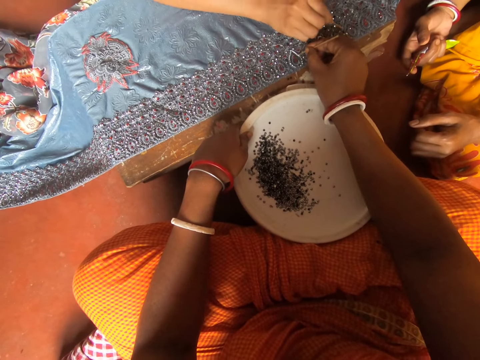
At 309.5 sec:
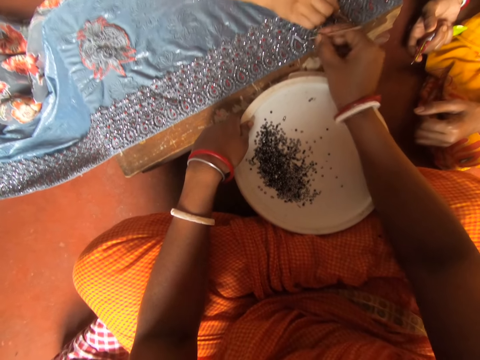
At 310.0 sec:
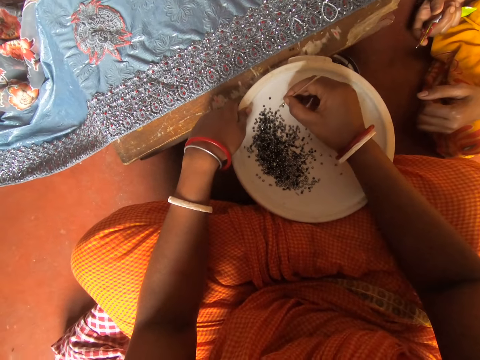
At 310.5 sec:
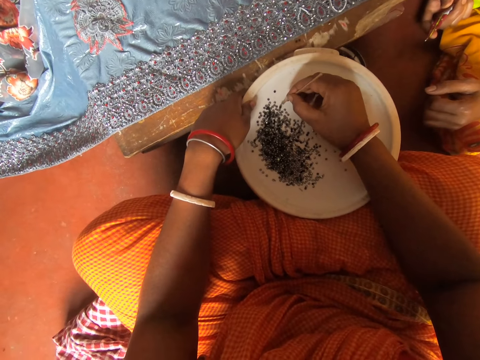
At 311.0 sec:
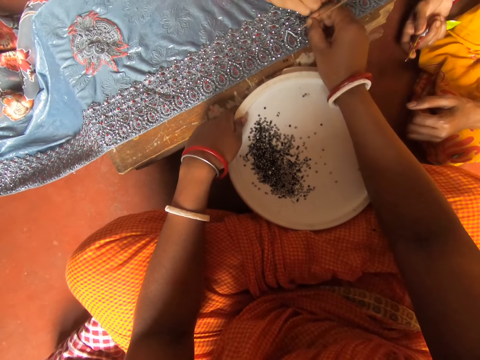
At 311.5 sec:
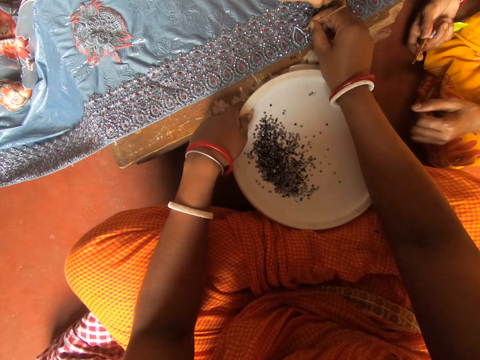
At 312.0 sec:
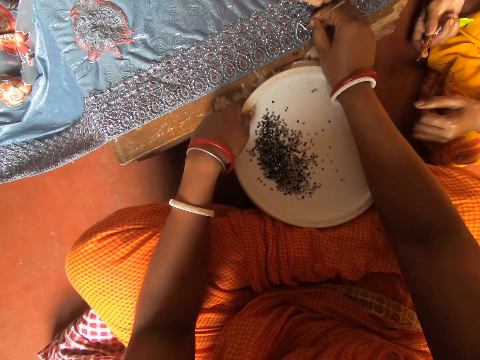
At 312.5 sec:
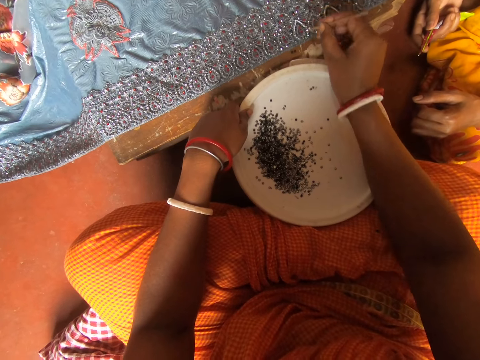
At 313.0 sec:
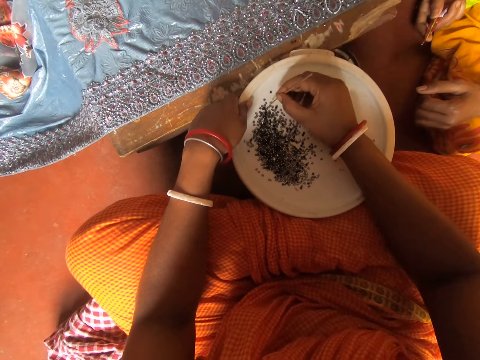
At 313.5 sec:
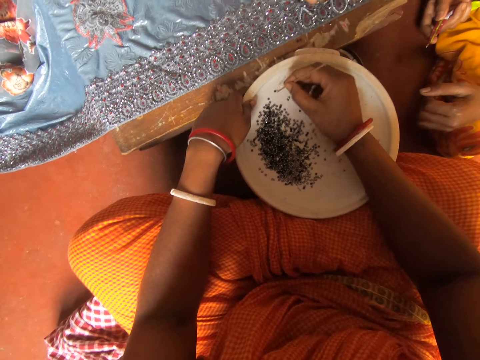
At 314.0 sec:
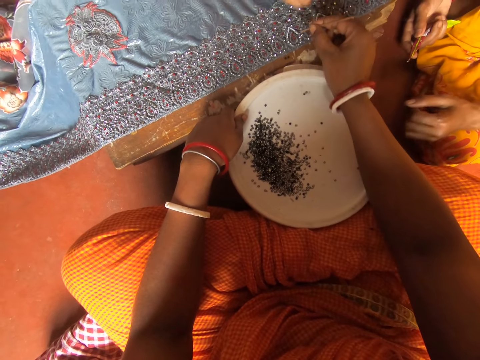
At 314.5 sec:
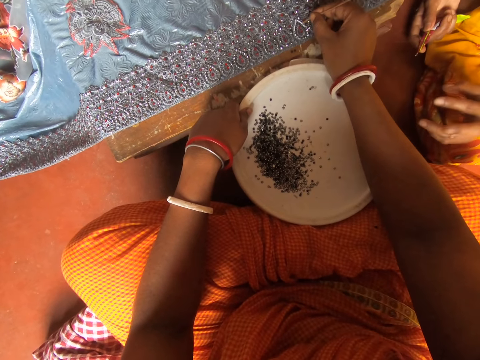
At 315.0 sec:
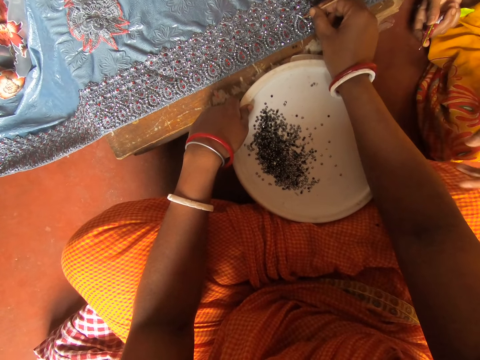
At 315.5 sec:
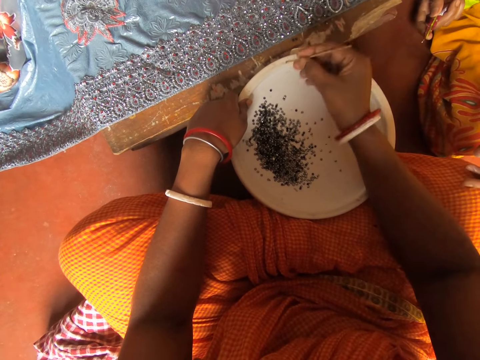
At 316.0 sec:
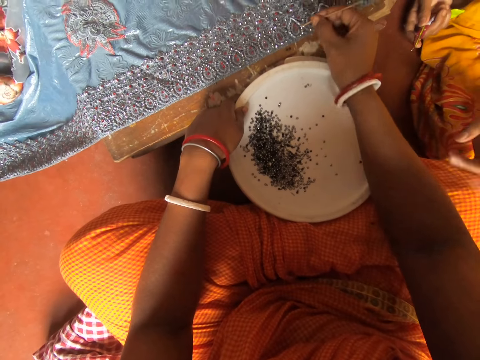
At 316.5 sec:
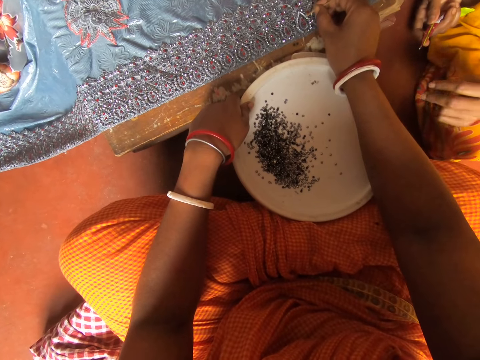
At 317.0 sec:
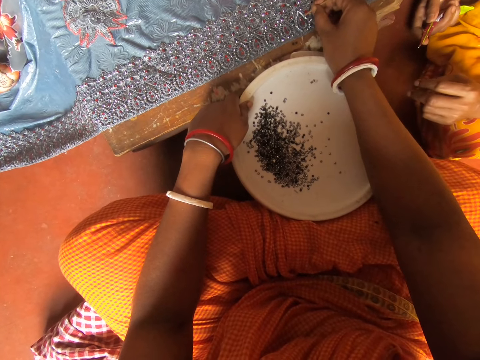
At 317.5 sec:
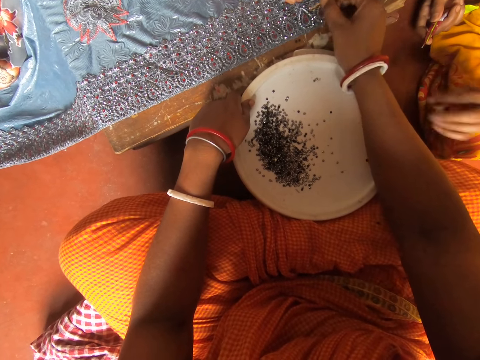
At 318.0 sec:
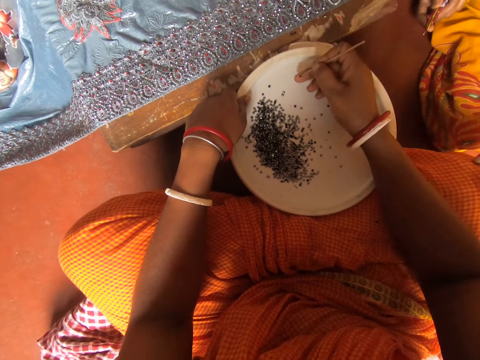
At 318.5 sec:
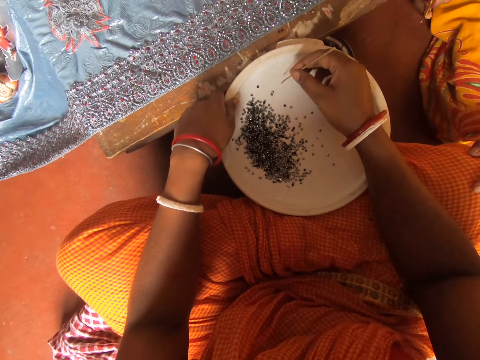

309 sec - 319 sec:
A woman places a rhinestone on the cloth with the needle in her right hand. The camera wearer picks a rhinestone from the plate with the needle in her right hand. She places the rhinestone on the cloth with the needle in her right hand. She picks a rhinestone from the plate with the needle in her right hand. She places the rhinestone on the cloth with the needle in her right hand. She picks the rhinestone on the cloth with the needle in her right hand. She removes the rhinestone on the needle with her right middle finger.
